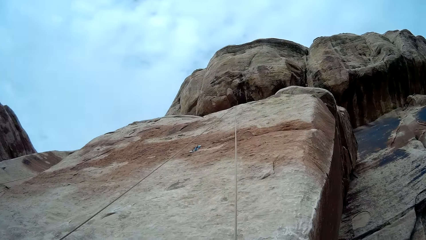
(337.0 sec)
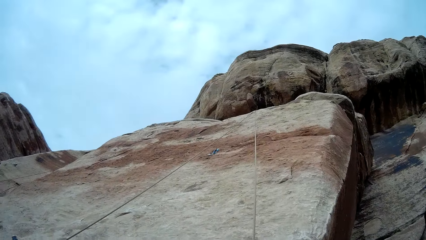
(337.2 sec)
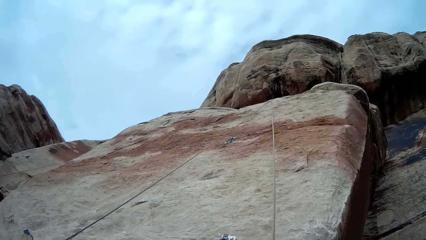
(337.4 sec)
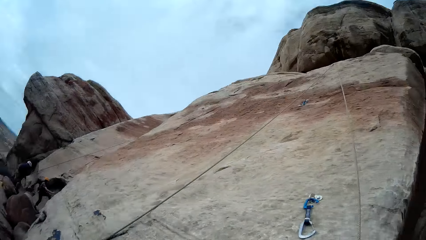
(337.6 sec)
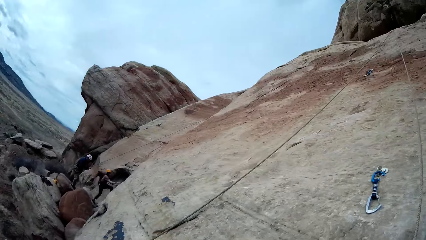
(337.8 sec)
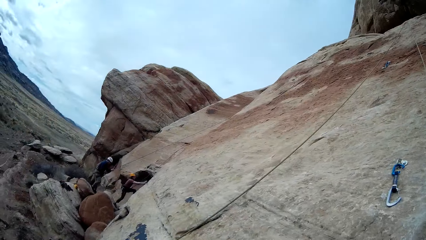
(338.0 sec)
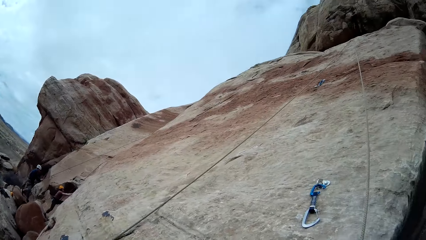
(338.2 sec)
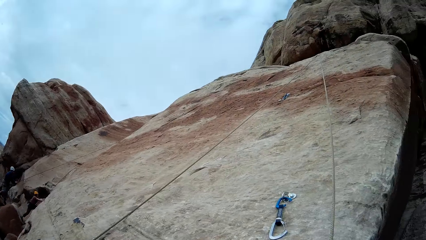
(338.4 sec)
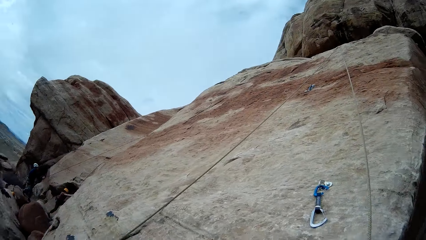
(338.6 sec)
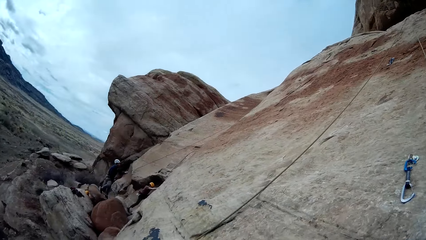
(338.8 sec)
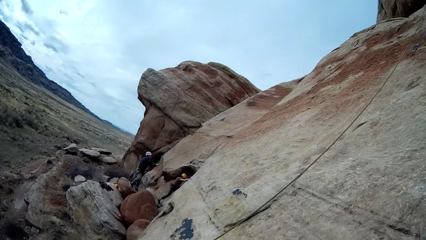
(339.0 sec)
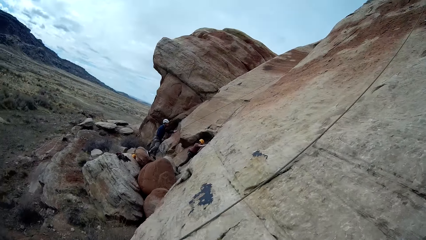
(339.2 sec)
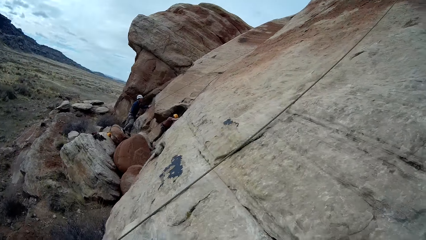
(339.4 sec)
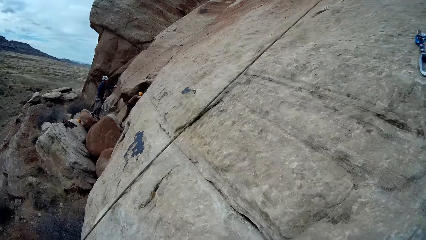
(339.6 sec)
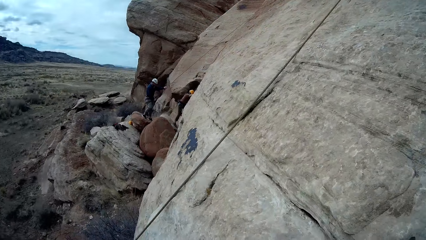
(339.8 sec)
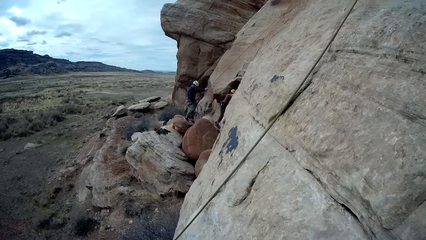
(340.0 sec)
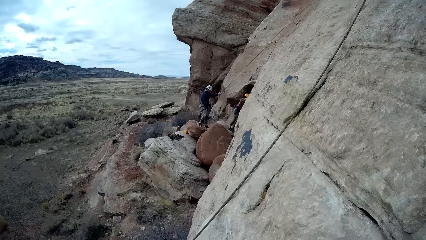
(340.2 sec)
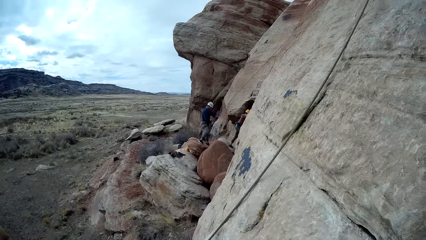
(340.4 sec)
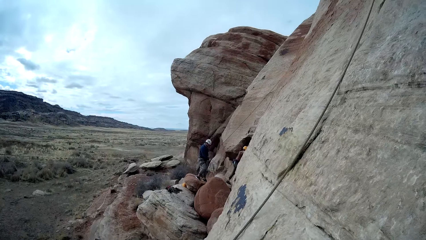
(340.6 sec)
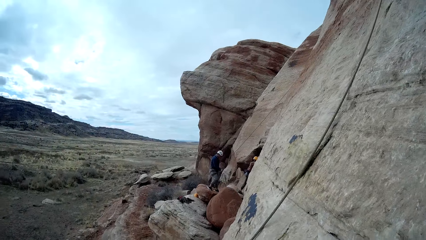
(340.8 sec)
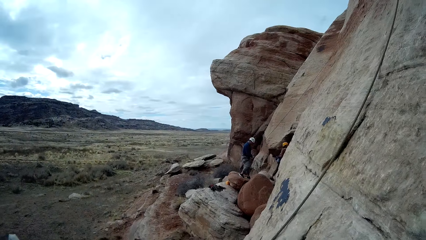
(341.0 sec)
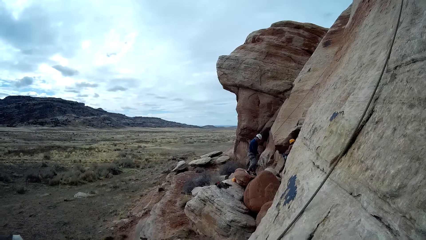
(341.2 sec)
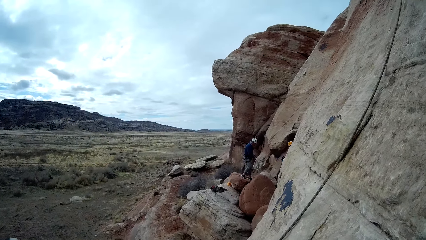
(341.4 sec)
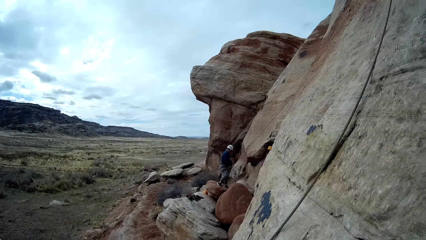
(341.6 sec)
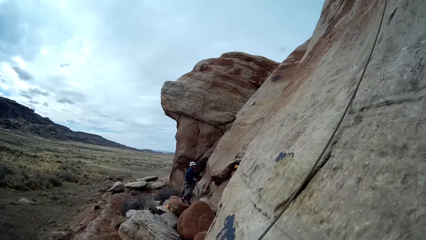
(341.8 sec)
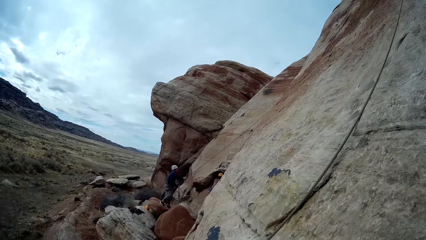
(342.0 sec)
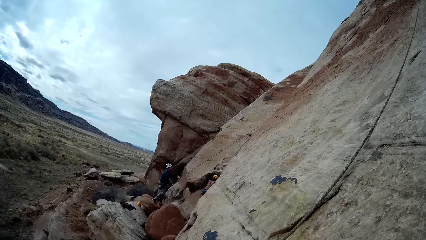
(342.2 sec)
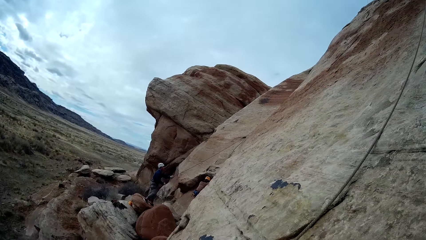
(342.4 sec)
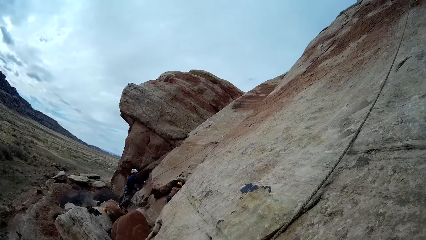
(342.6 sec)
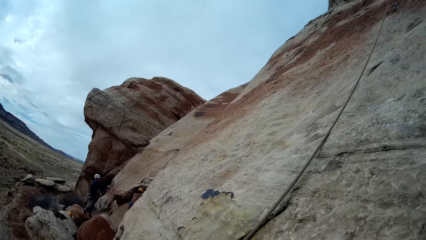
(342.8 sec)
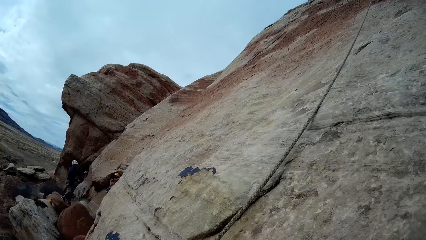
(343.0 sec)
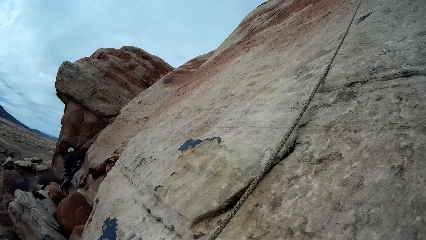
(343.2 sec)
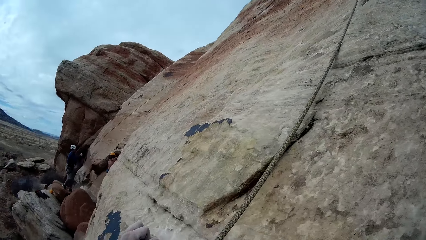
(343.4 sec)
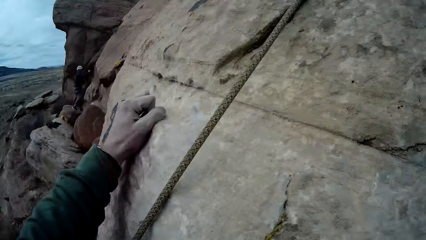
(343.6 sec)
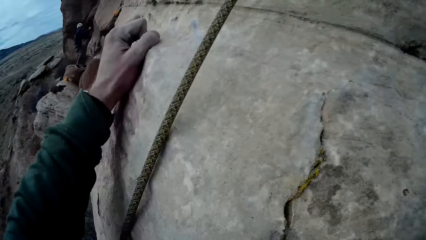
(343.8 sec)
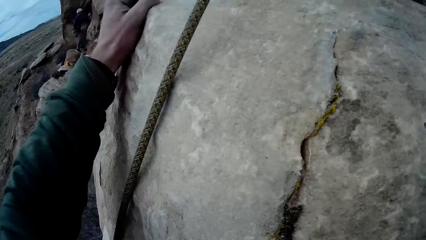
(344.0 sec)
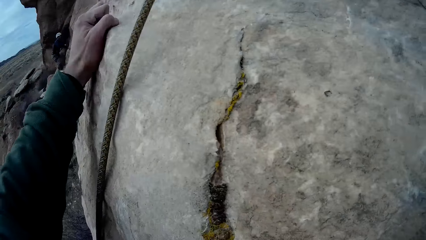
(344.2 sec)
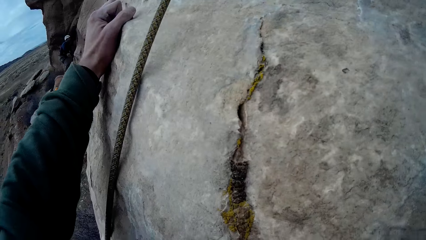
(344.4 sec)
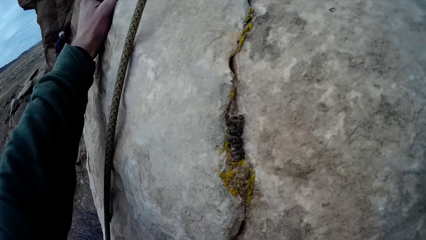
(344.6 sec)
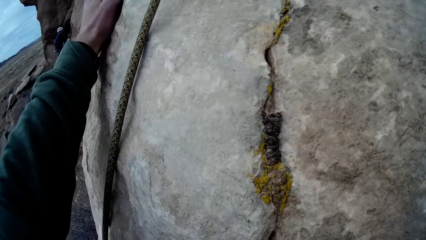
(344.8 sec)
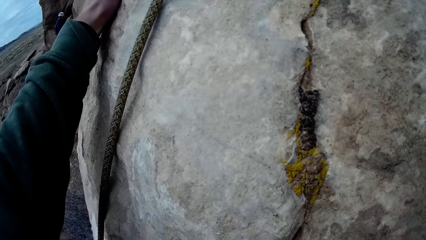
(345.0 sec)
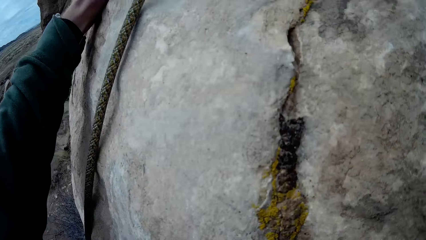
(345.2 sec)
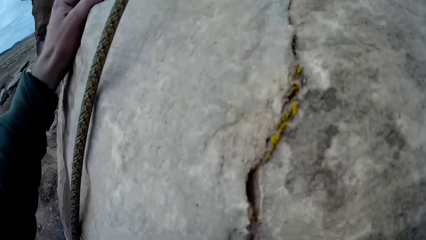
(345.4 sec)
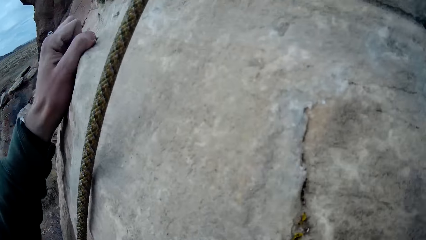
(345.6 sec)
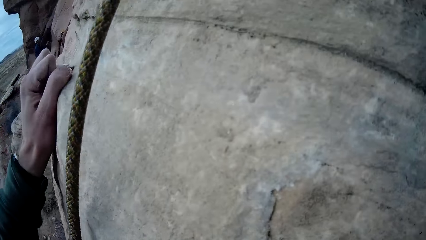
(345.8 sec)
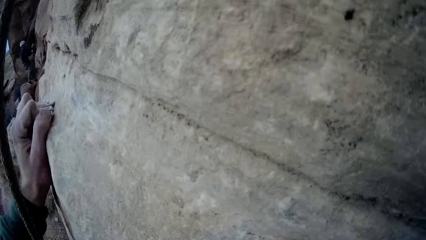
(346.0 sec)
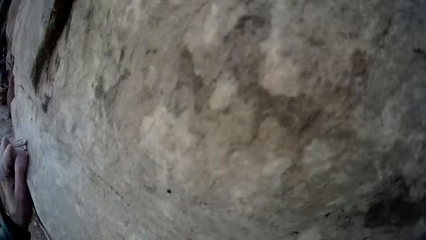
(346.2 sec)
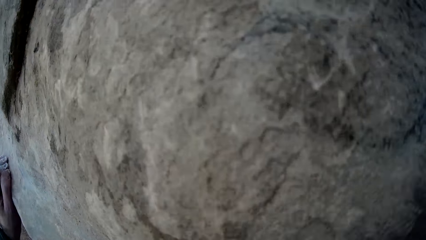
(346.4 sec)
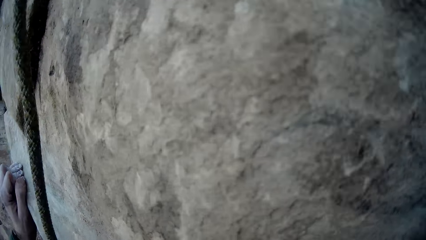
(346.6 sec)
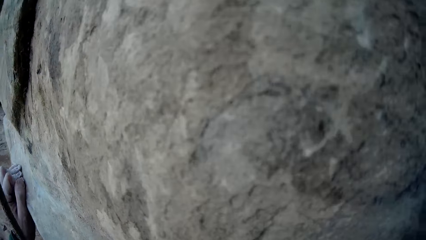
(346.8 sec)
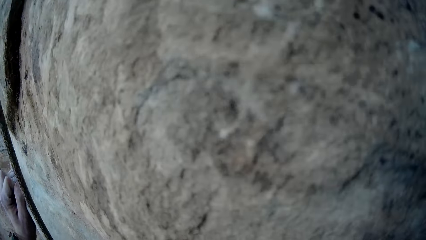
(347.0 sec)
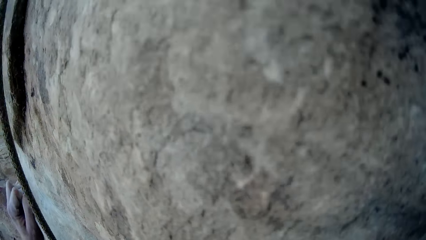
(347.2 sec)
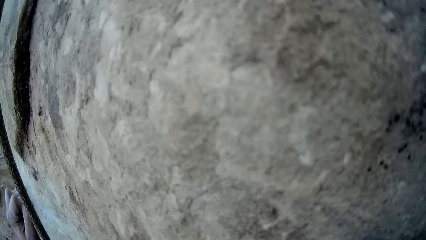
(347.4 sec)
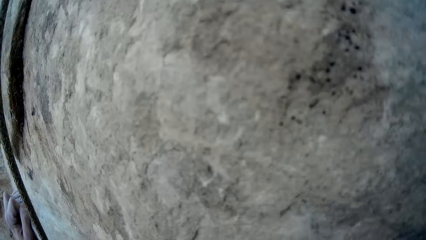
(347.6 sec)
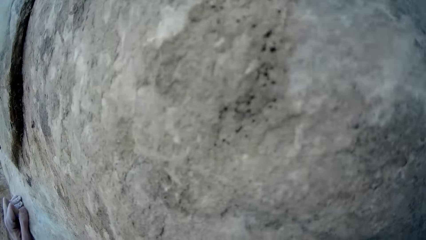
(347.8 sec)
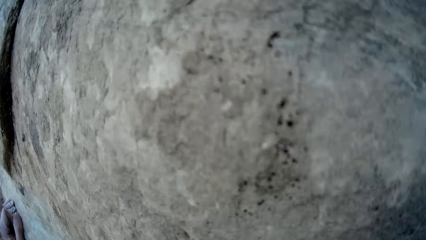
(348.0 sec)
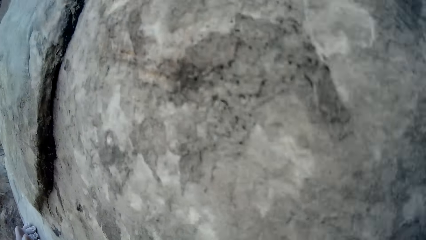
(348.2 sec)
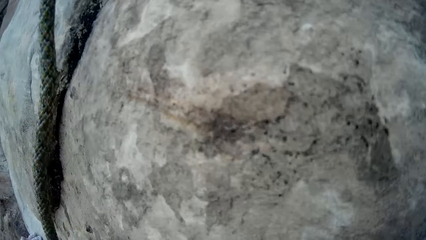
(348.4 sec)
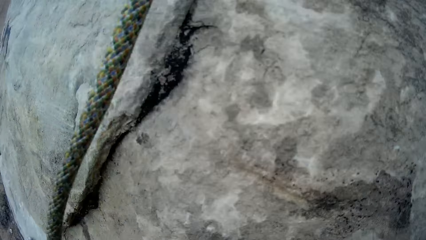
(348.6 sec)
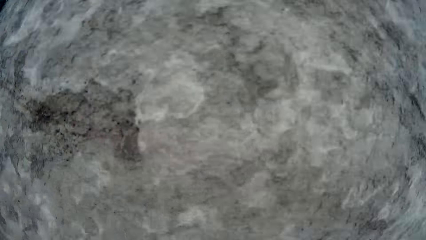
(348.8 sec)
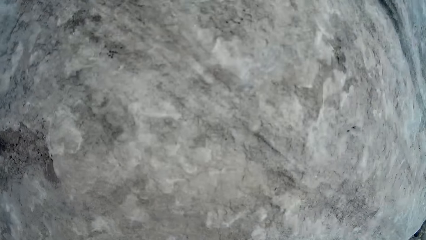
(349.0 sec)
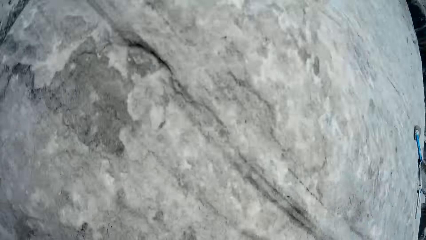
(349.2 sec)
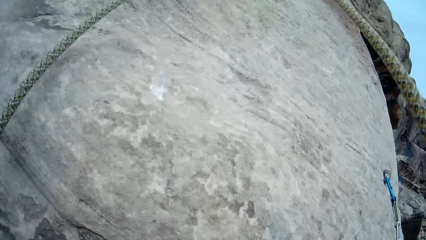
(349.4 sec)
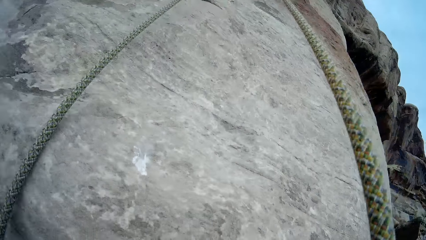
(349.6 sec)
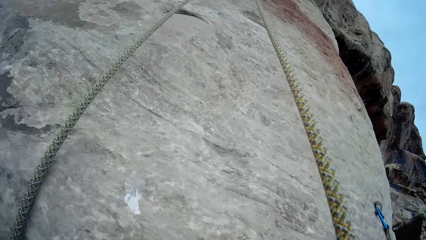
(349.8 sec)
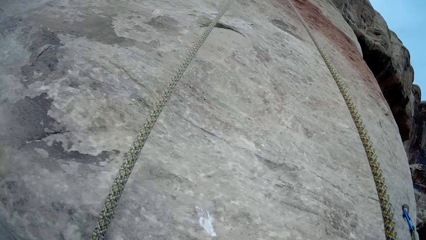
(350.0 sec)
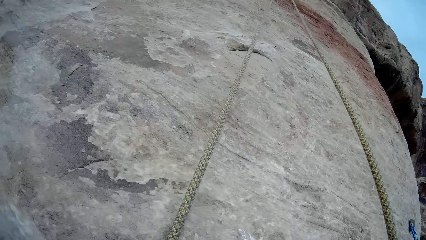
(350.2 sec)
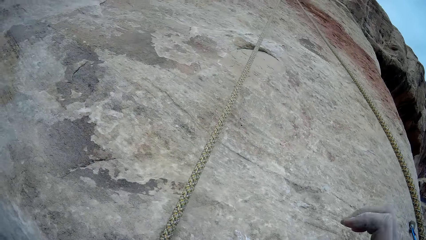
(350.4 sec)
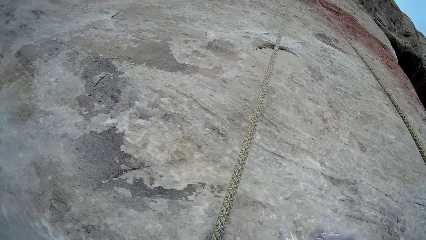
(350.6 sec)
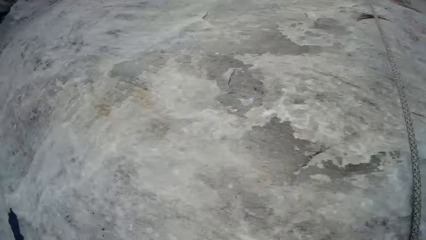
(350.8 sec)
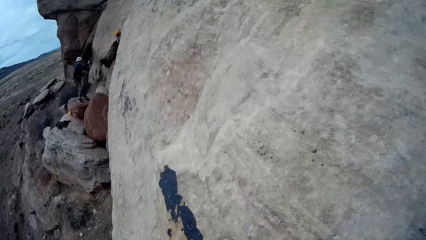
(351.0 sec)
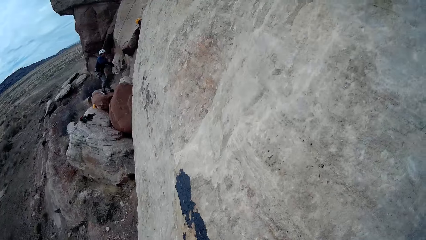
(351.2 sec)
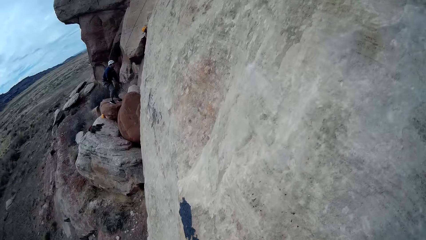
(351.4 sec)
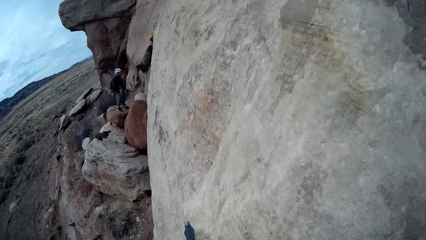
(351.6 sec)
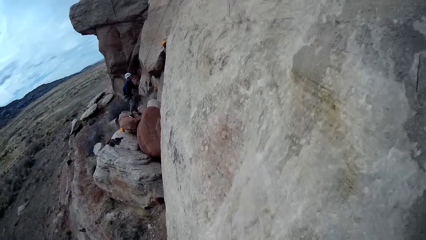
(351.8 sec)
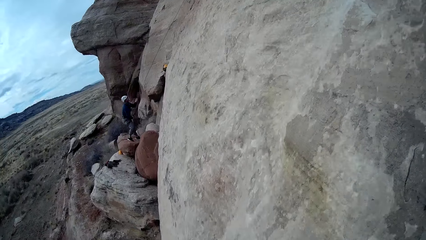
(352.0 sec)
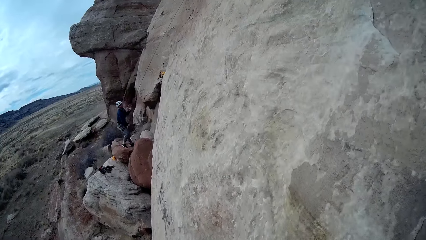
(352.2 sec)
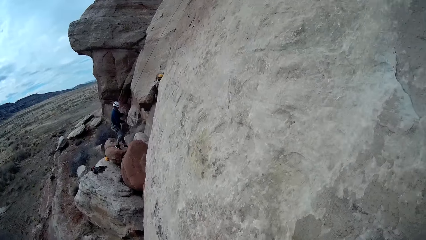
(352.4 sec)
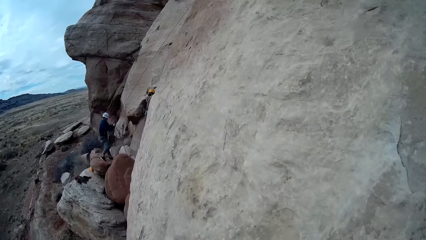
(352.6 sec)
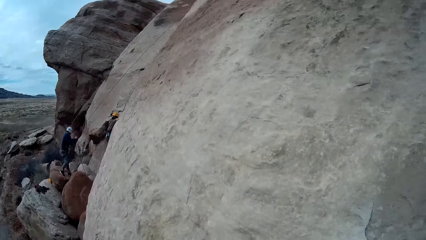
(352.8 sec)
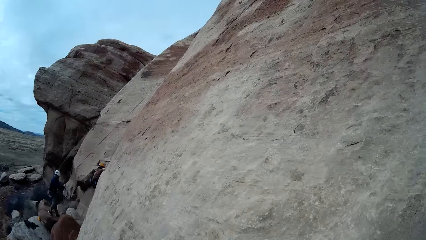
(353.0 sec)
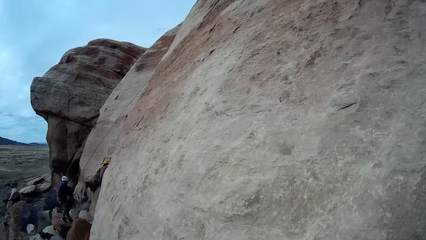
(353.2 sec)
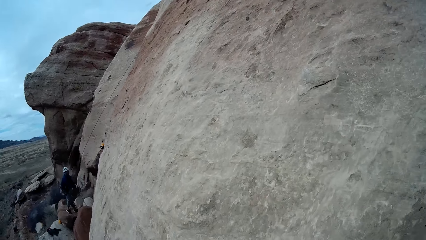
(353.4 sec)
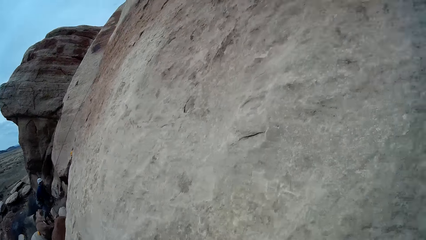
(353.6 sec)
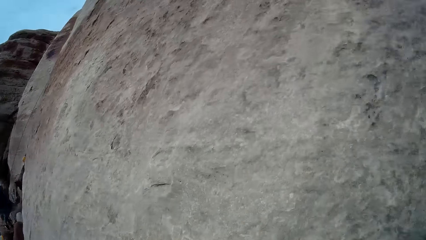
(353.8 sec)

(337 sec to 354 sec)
The camera wearer looks around. The man climbs the mountain. The camera wearer climbs the rock. They look around.
